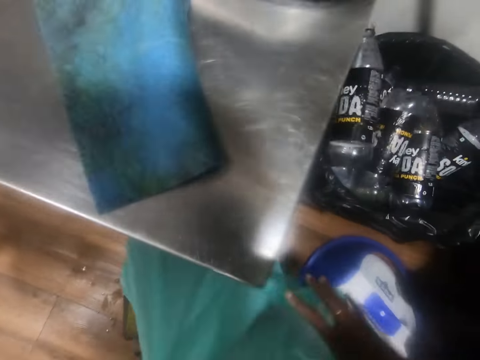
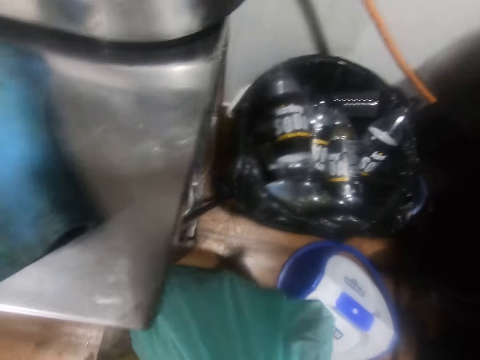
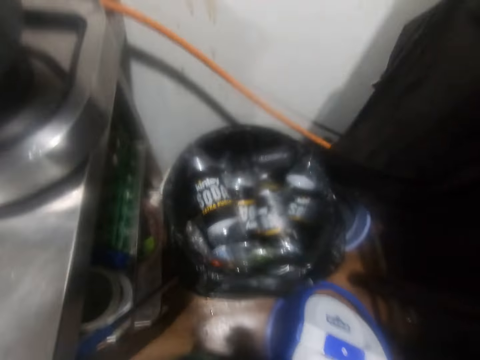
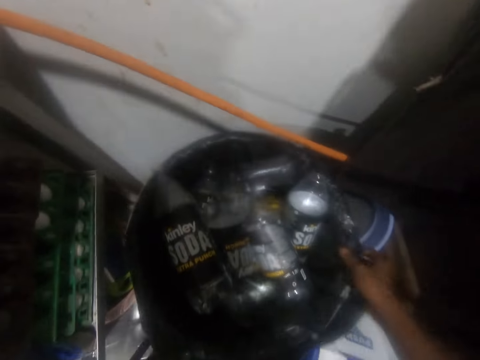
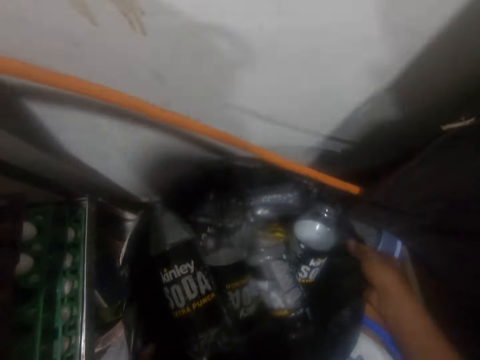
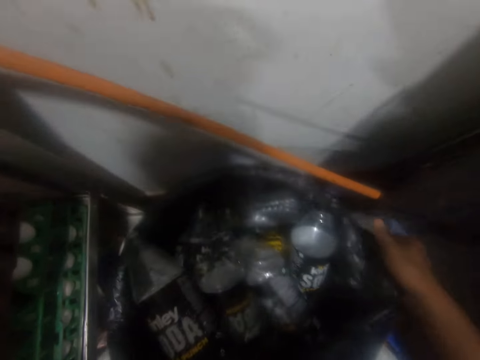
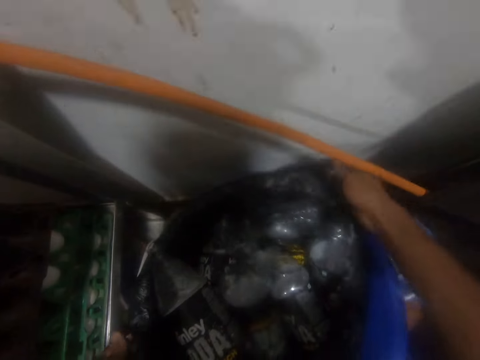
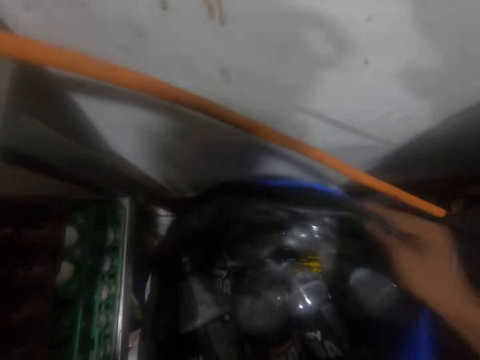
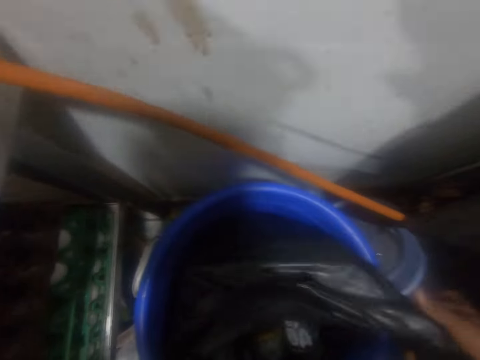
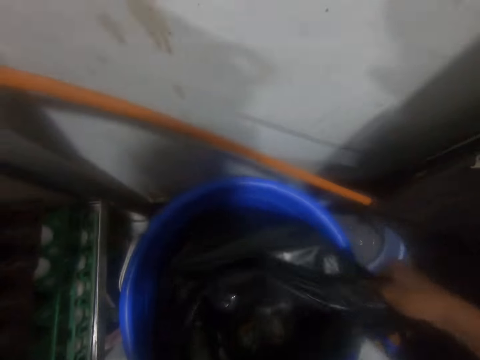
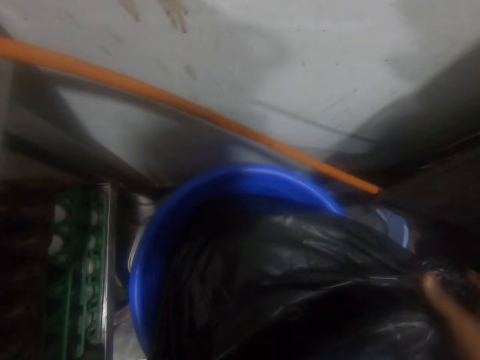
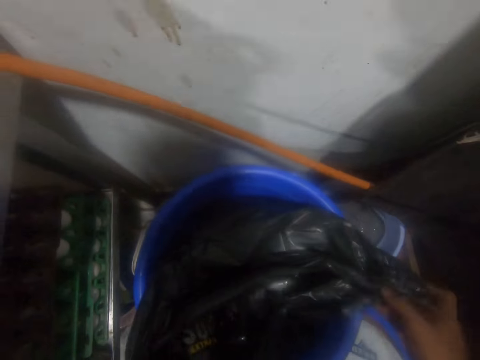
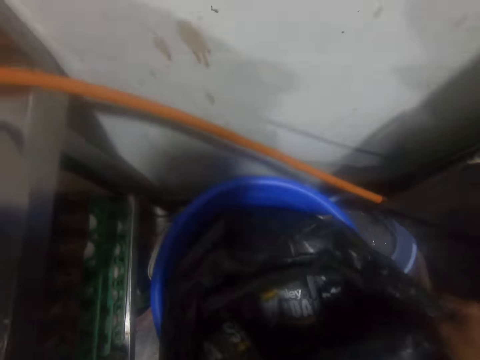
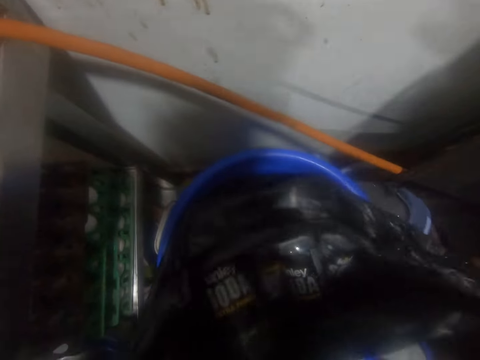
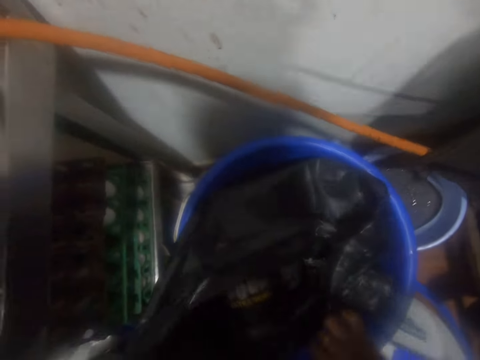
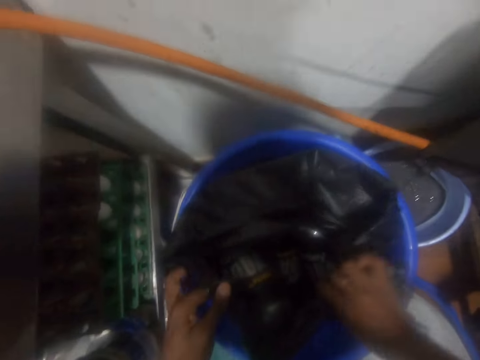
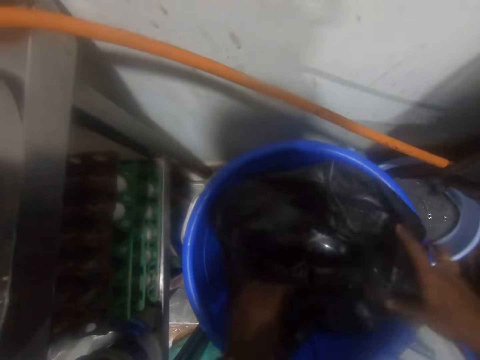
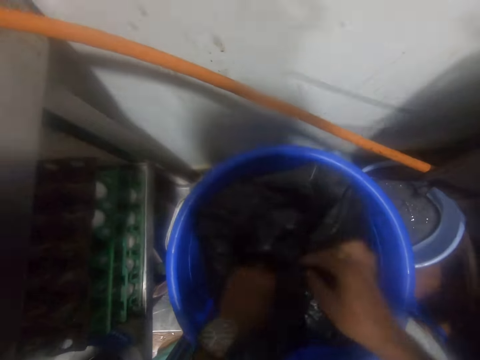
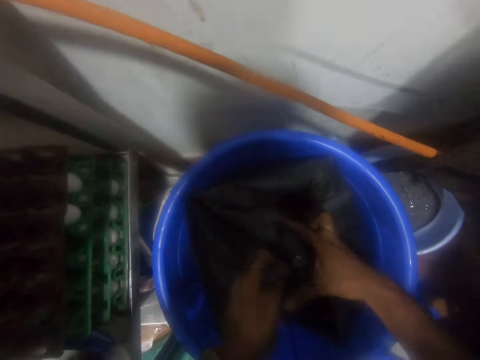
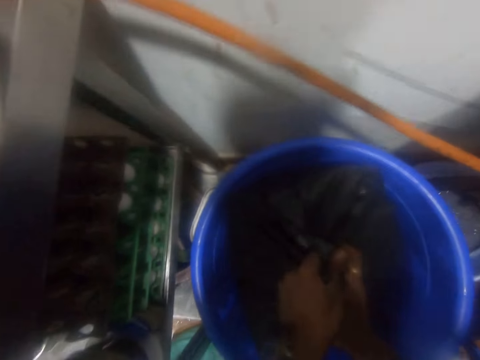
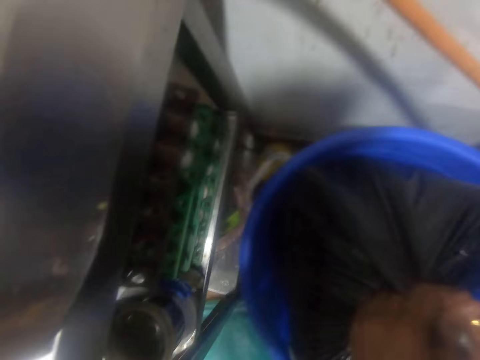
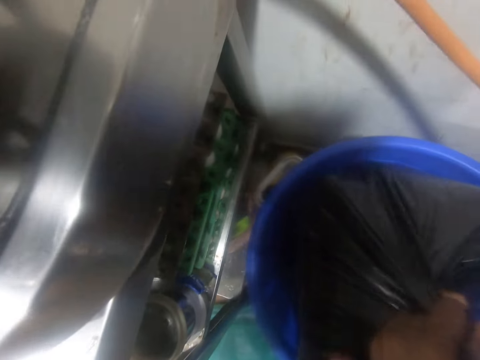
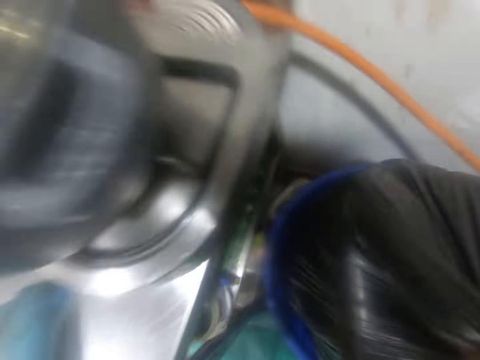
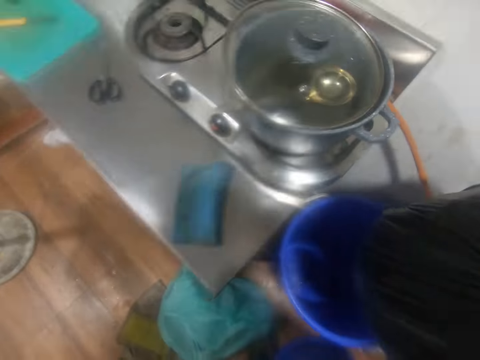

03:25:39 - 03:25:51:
The camera wearer puts a plastic bottle in the dust bin with his right hand. He unwraps the nylon in the dust bin with both hands. He removes the trash bag from the trash can. He ties the nylon in the dust bin with both hands. He lifts the nylon from the dust bin with both hands.

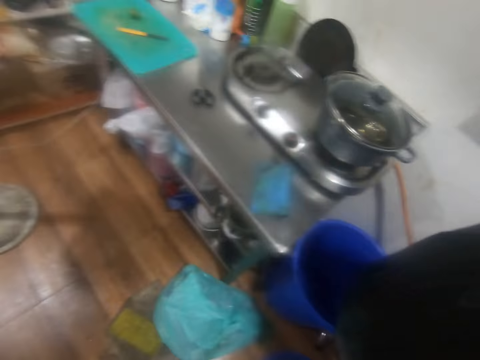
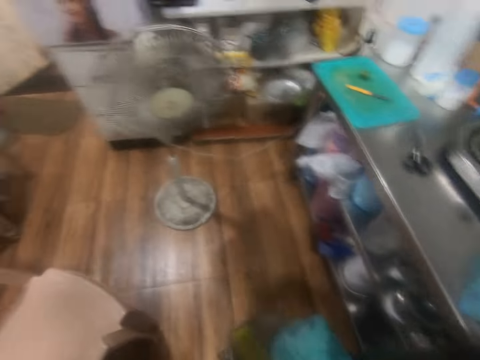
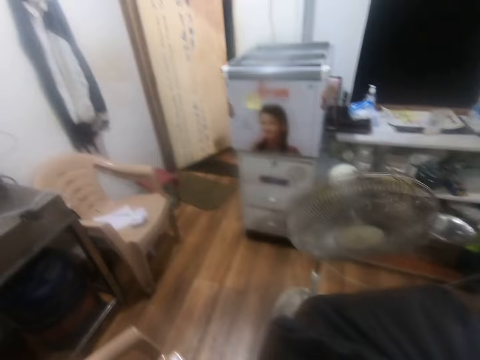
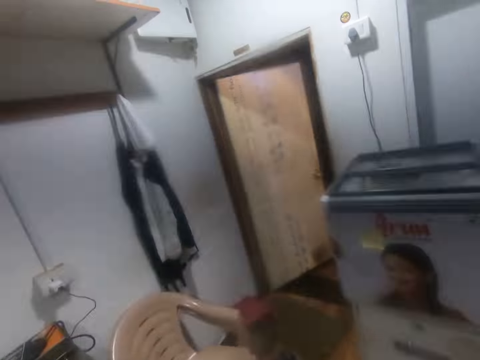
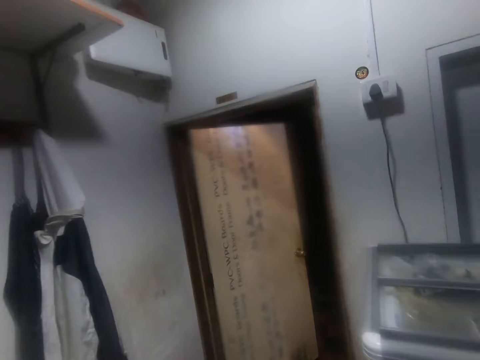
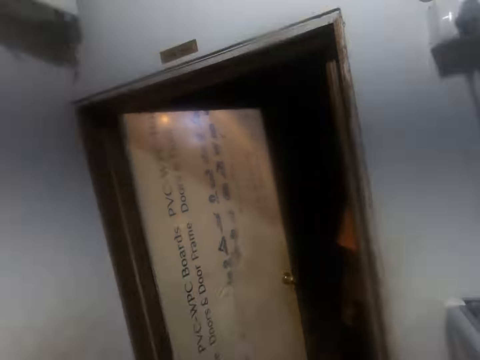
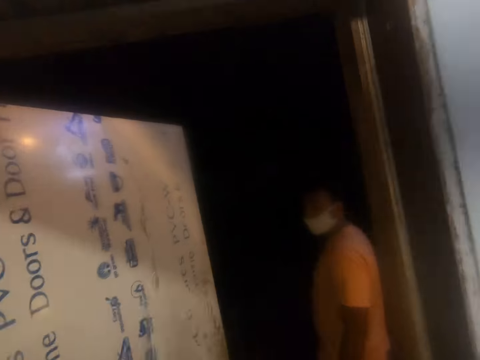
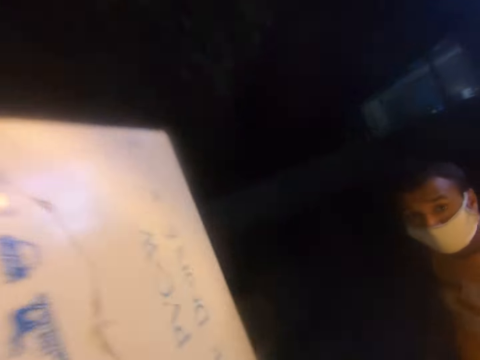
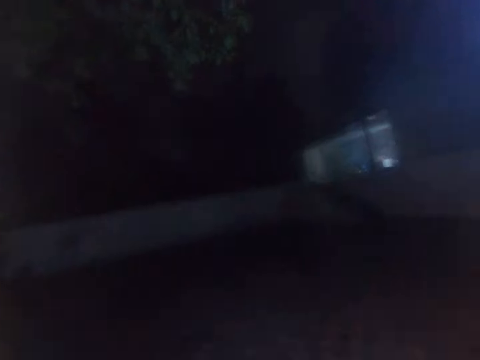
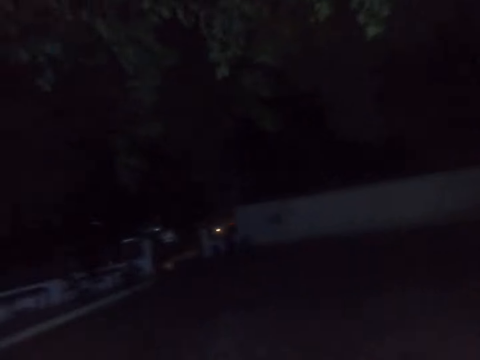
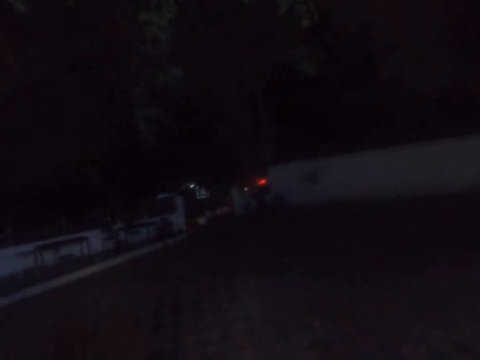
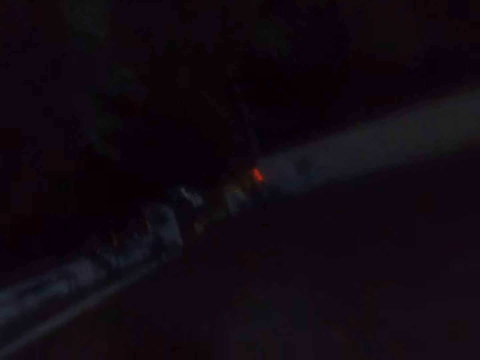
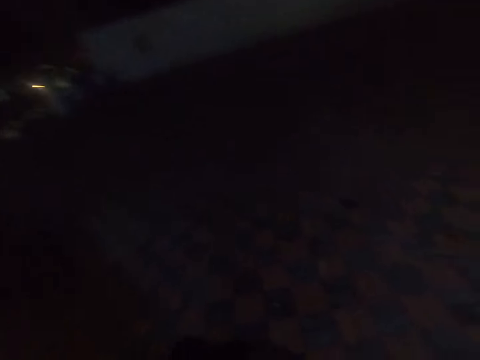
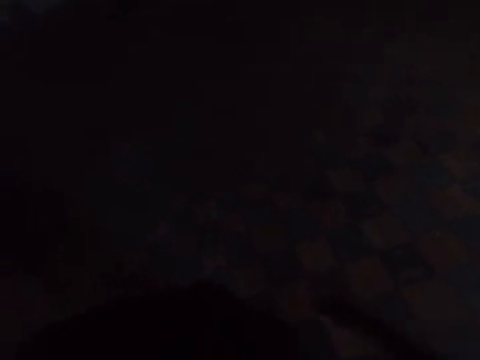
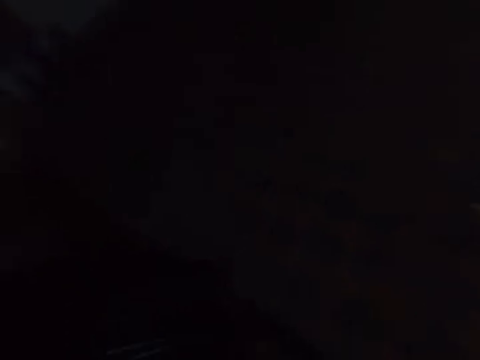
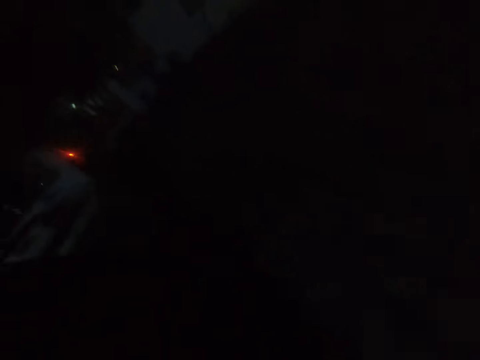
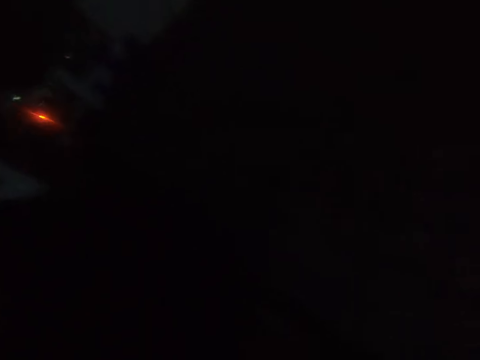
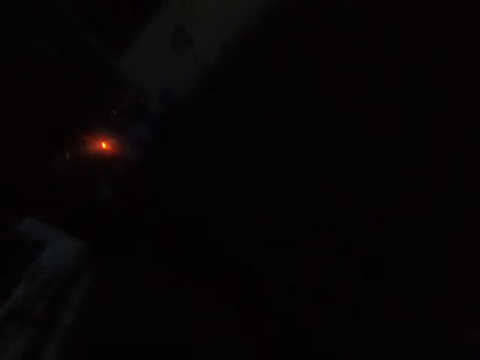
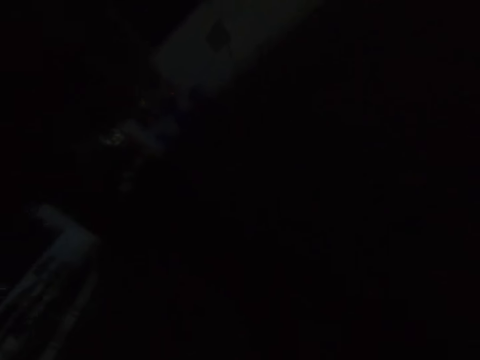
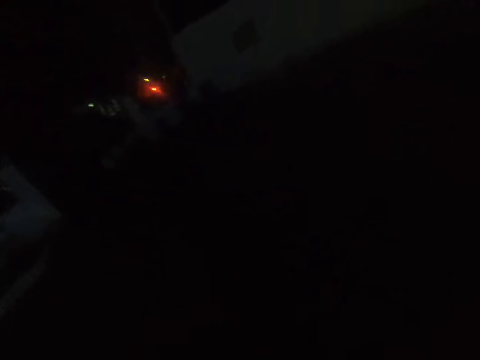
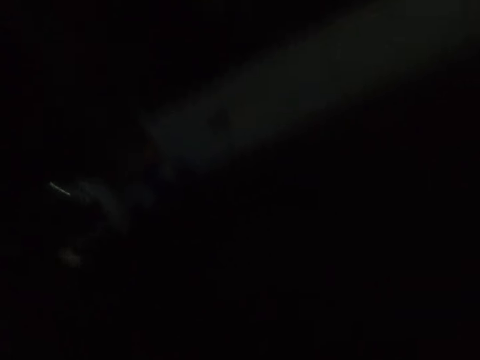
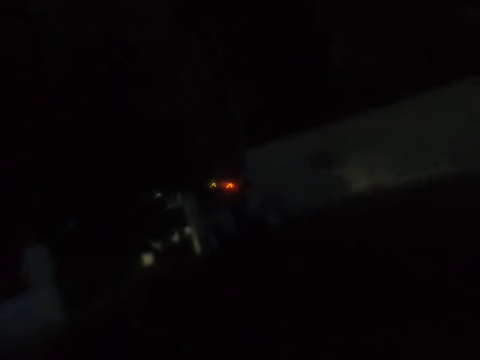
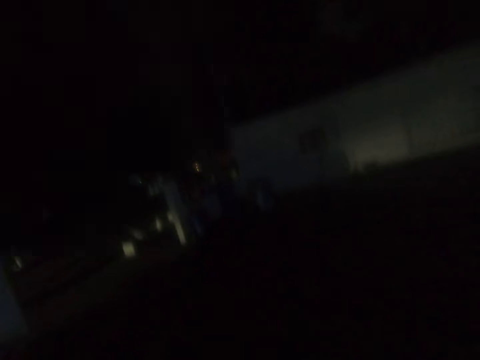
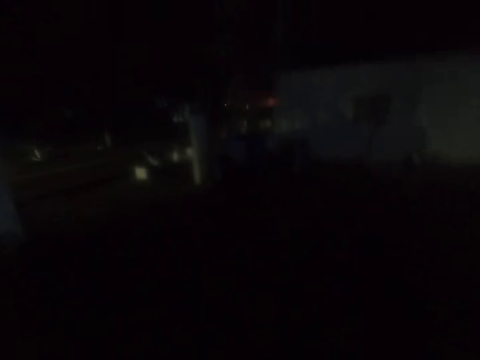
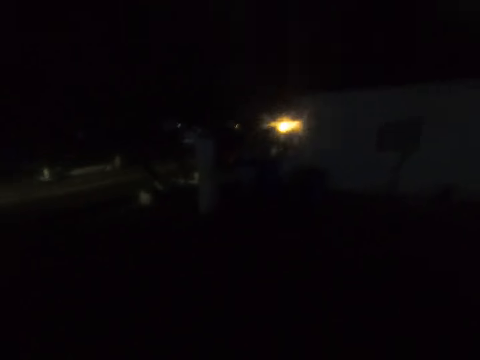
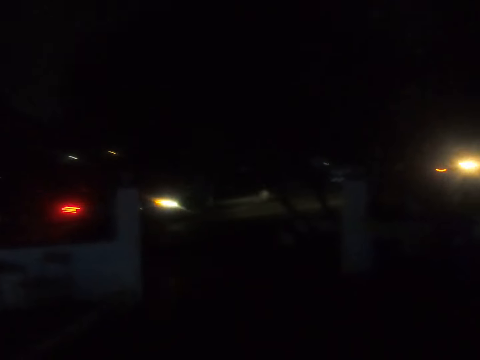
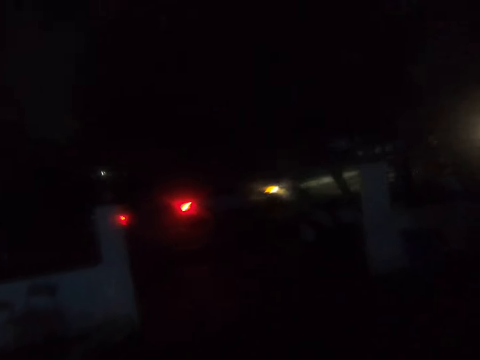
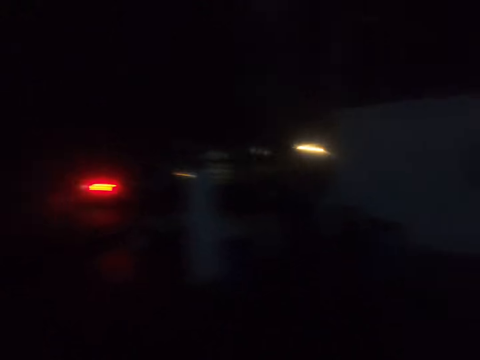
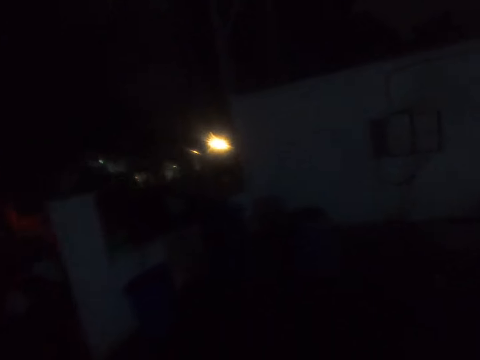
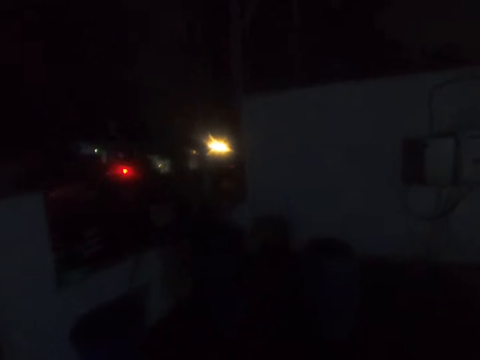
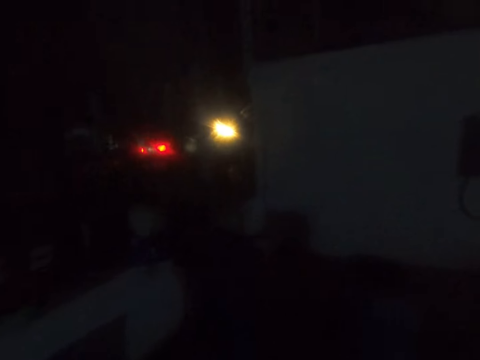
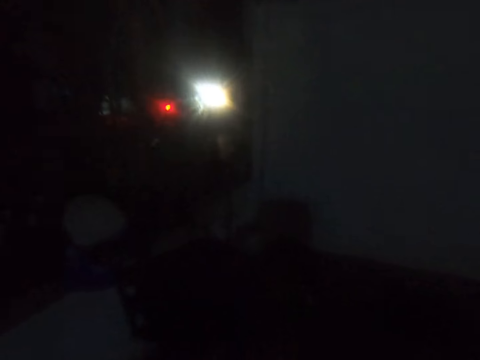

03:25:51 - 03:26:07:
The camera wearer walks on the floor. He interacts with a man. He leaves the kitchen with the nylon in his right hand. He walks across a compound.
